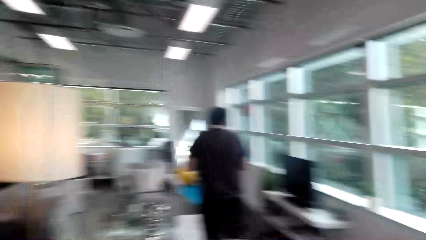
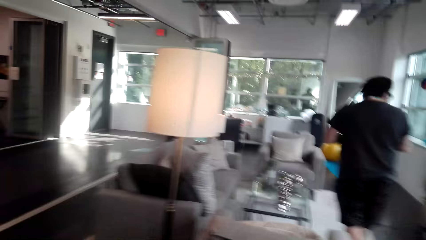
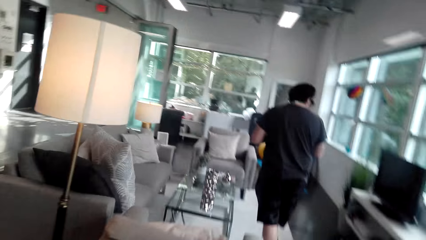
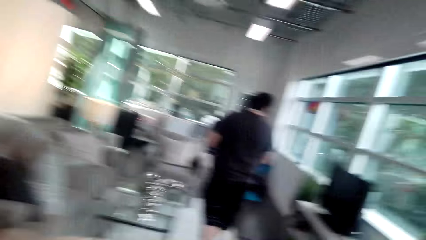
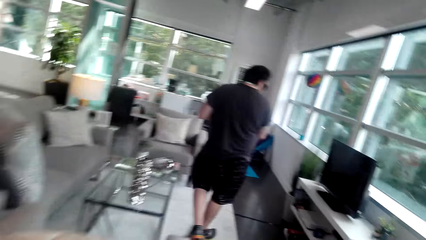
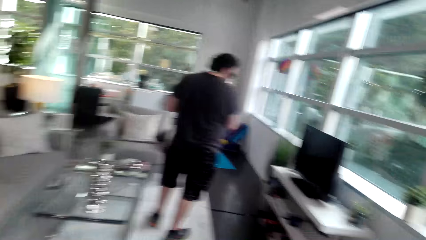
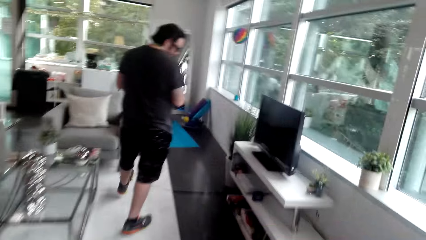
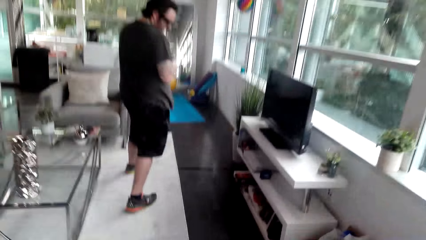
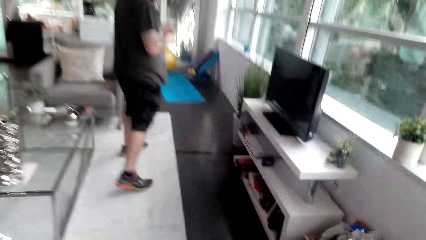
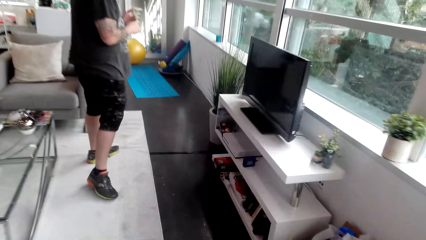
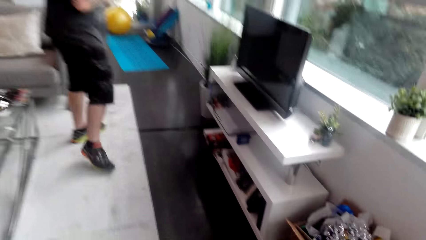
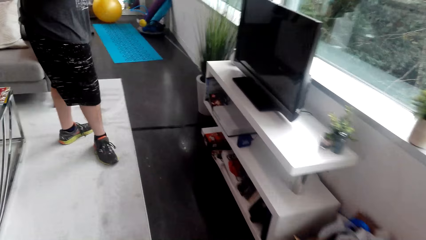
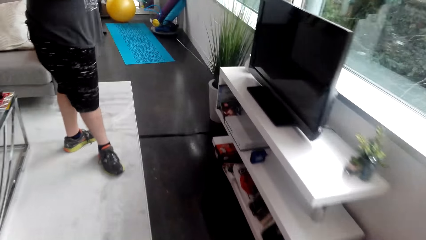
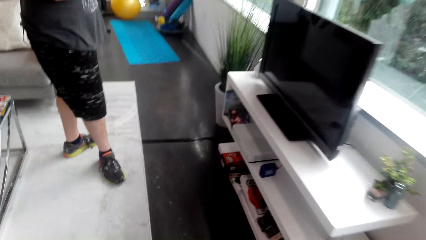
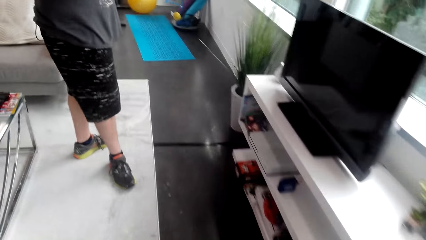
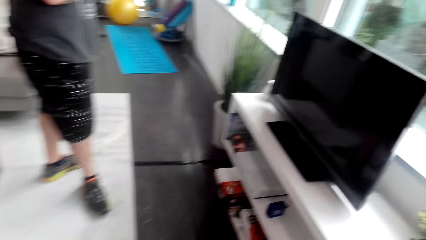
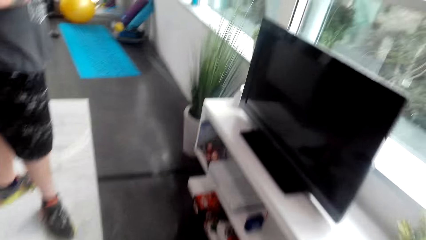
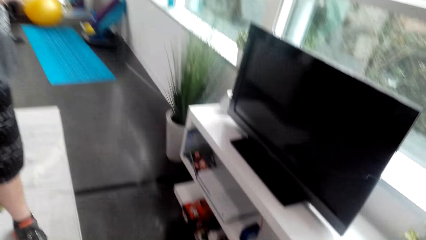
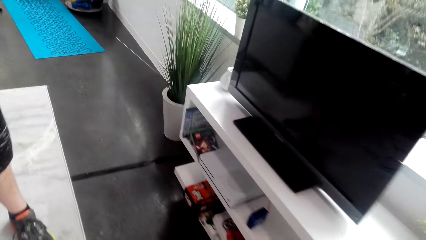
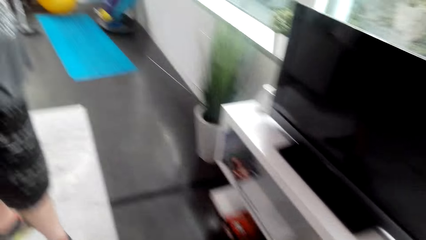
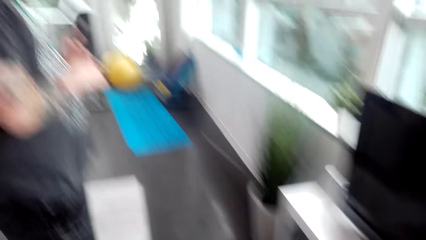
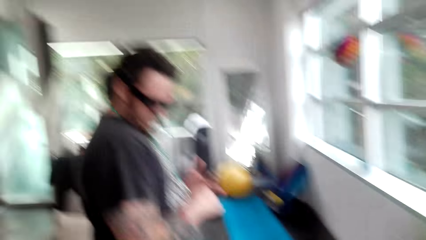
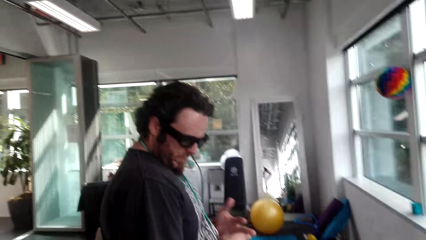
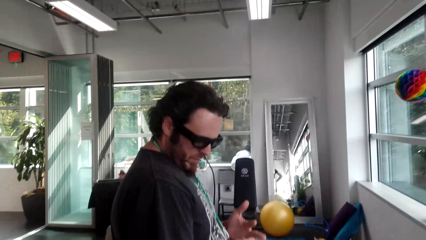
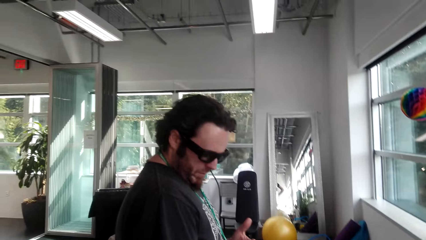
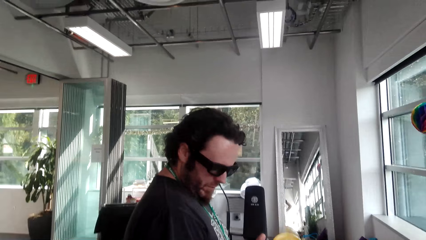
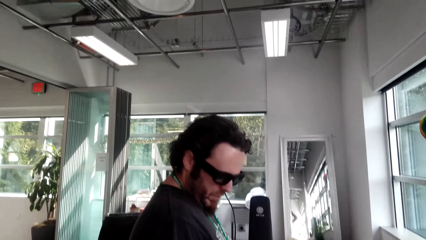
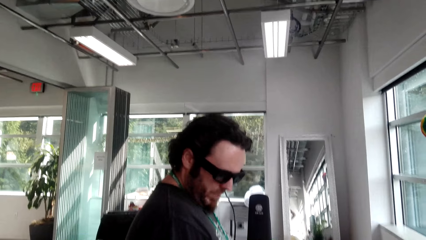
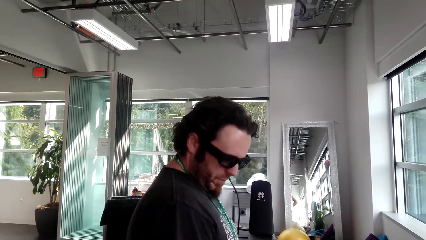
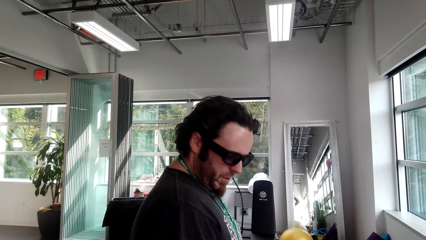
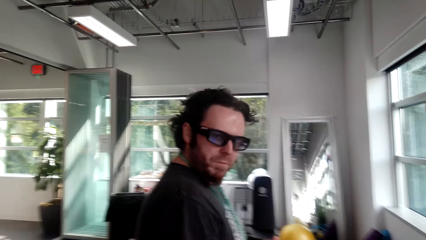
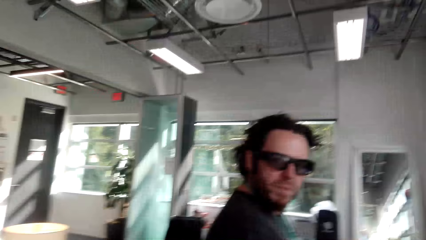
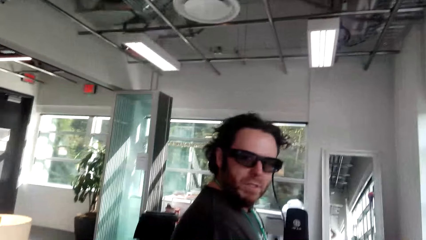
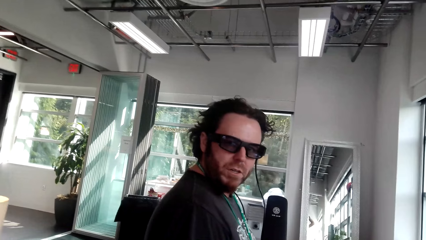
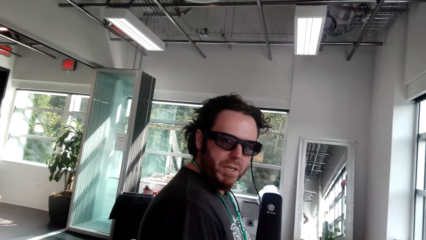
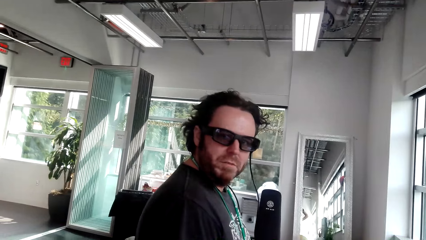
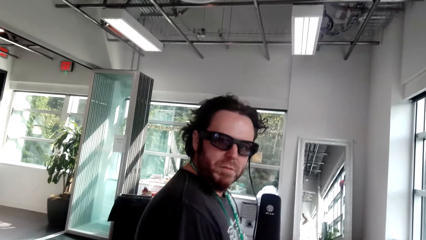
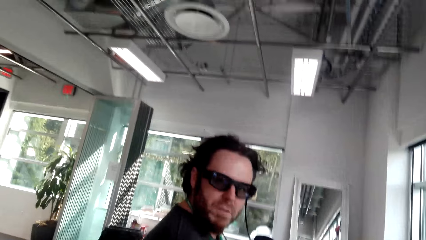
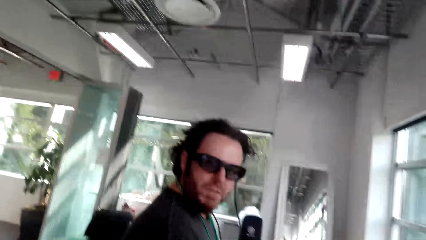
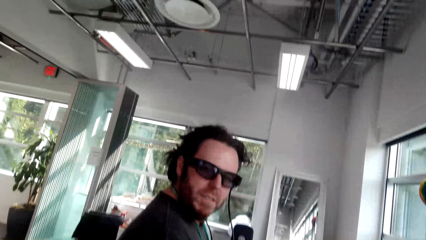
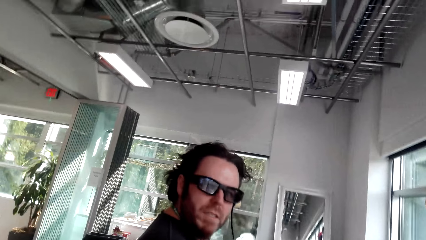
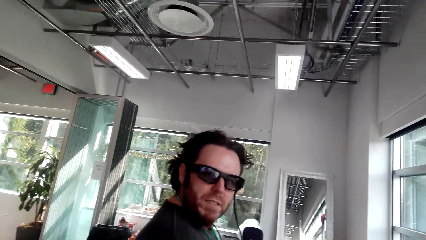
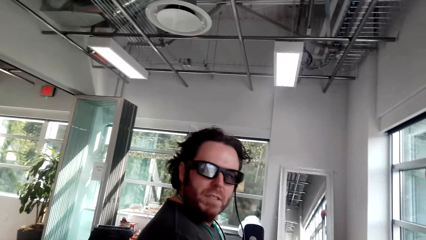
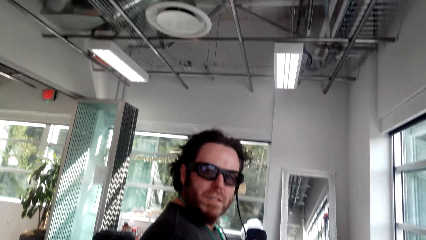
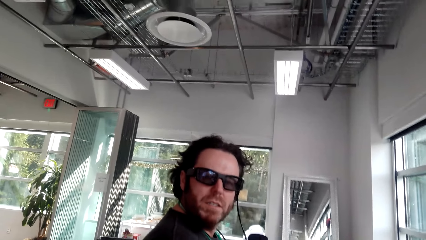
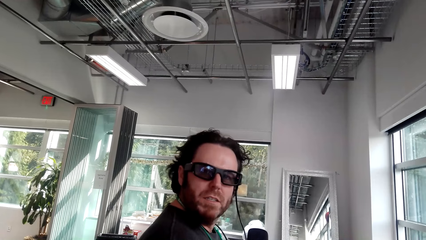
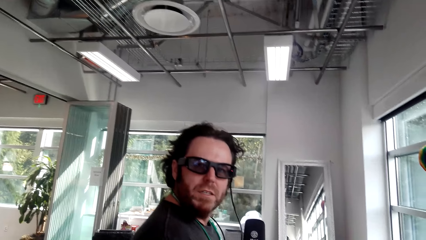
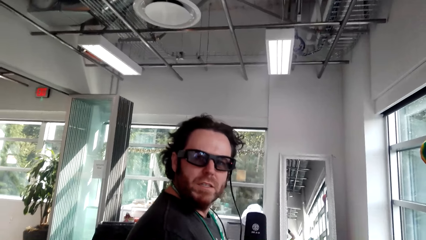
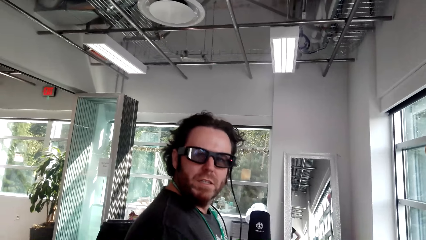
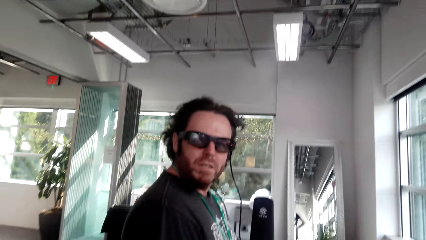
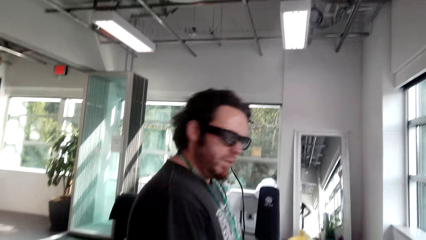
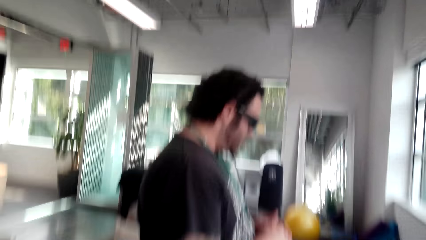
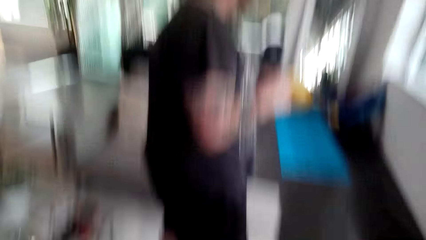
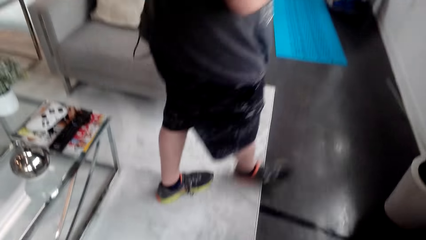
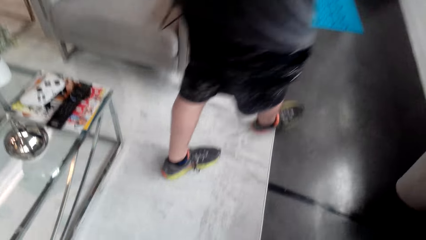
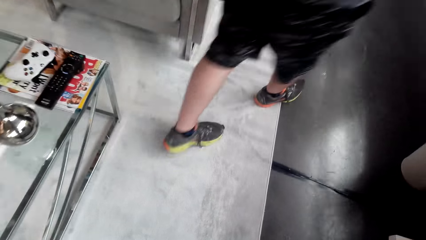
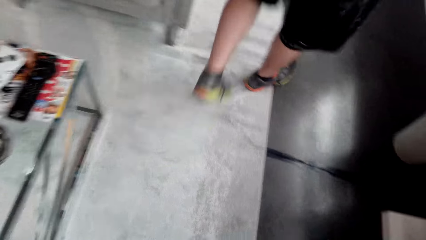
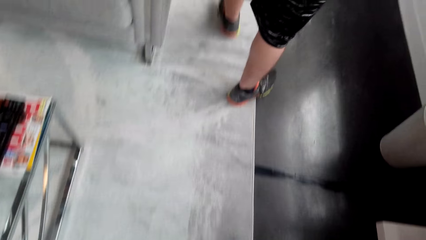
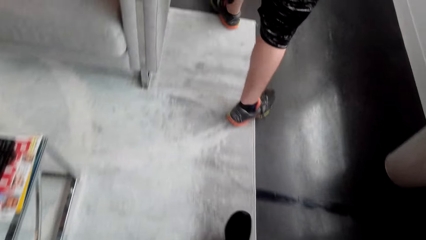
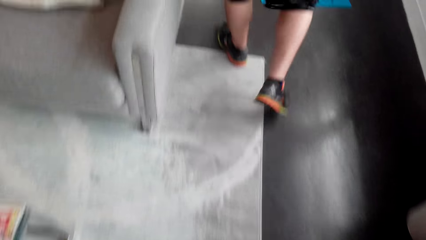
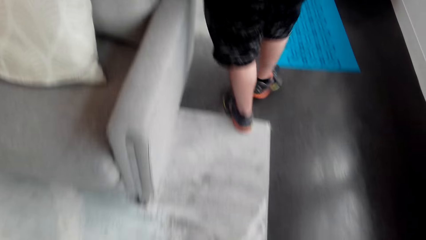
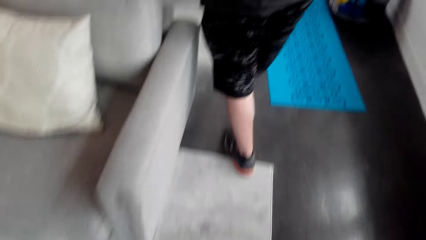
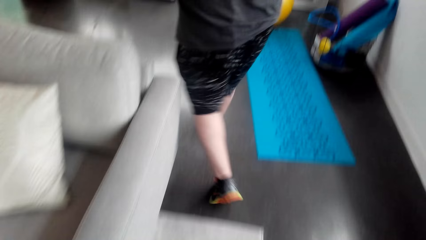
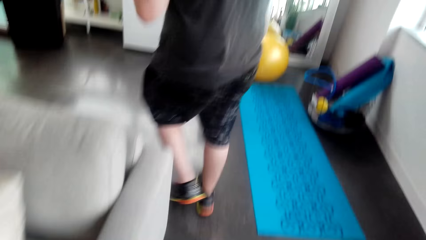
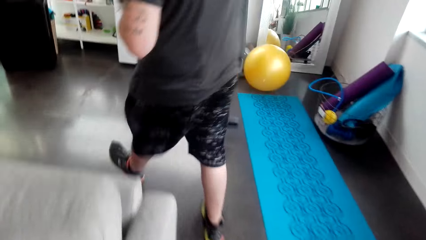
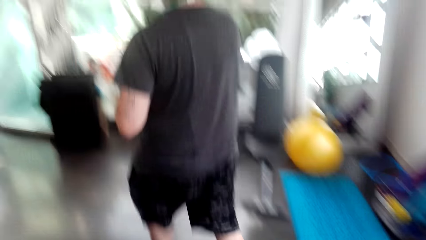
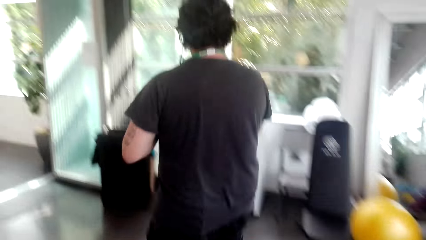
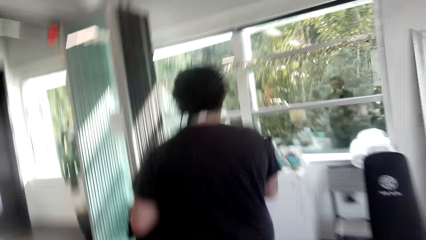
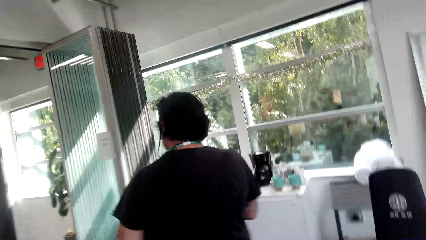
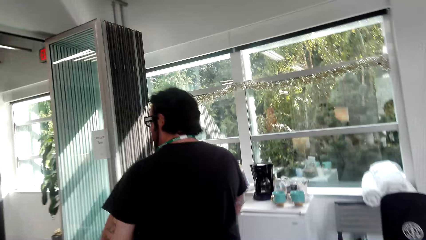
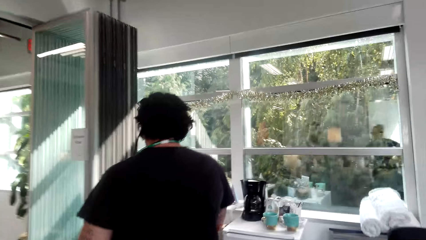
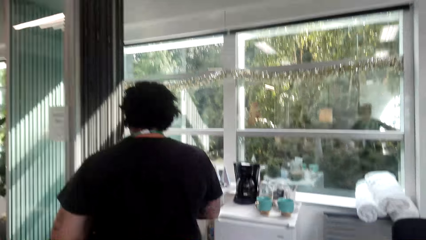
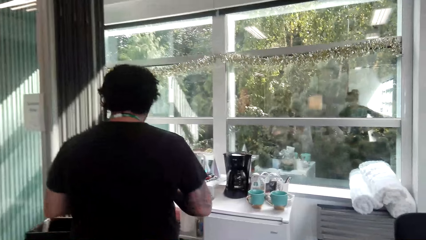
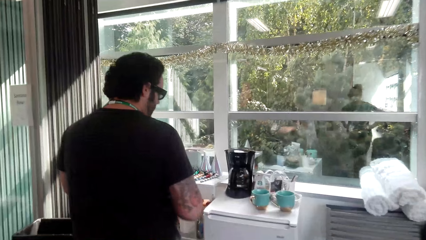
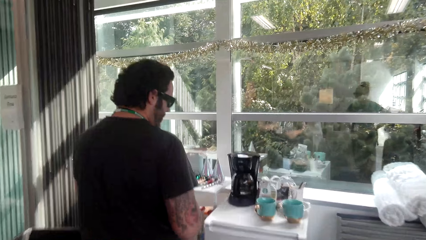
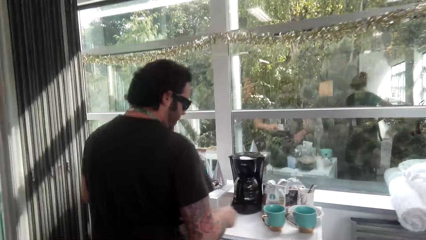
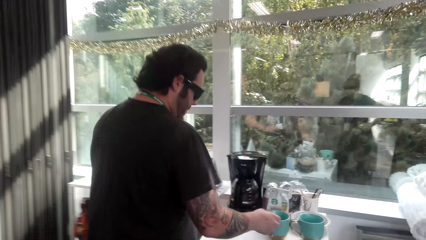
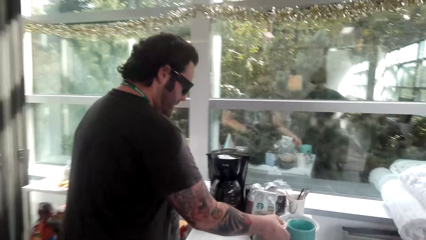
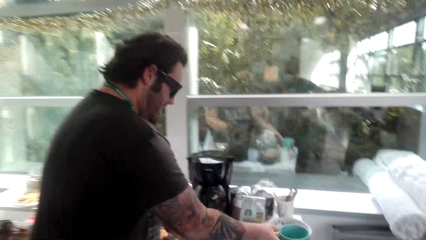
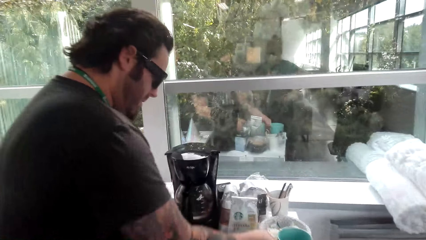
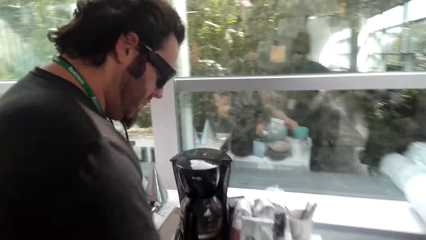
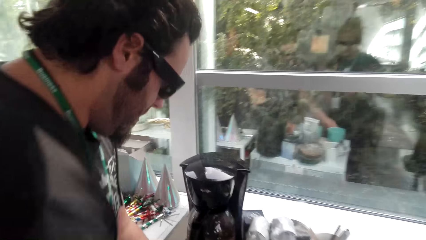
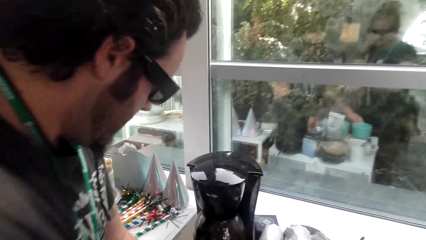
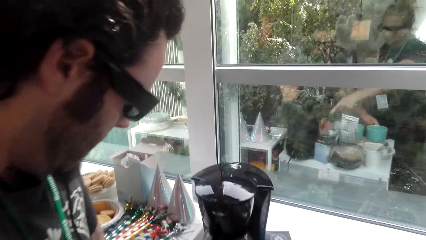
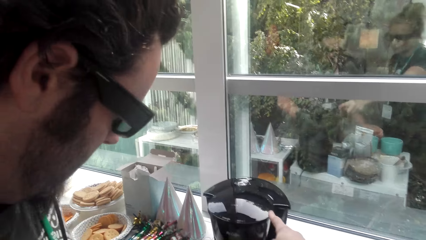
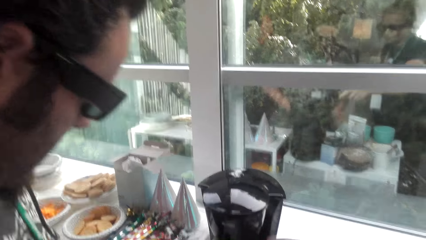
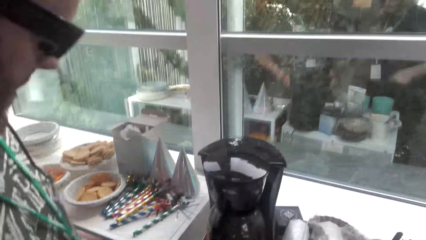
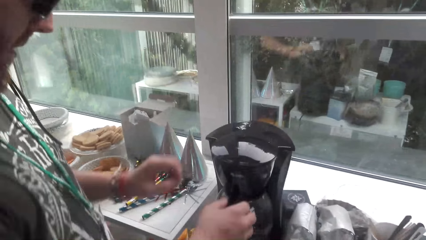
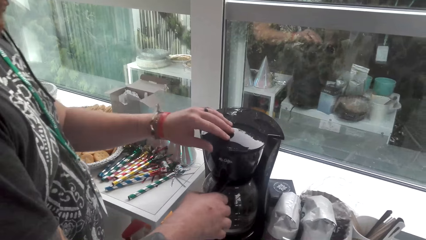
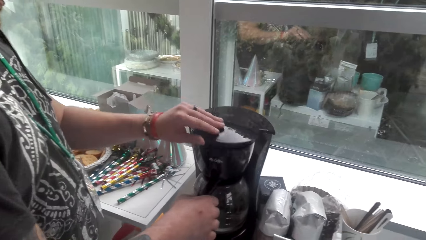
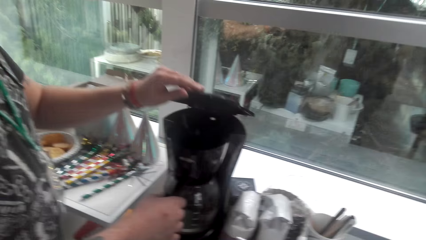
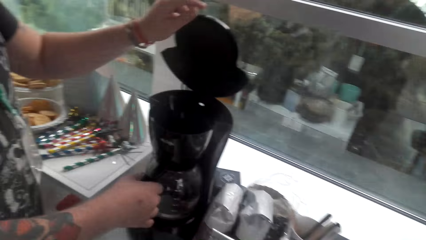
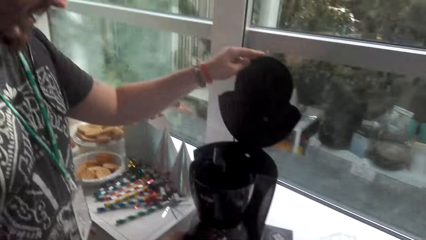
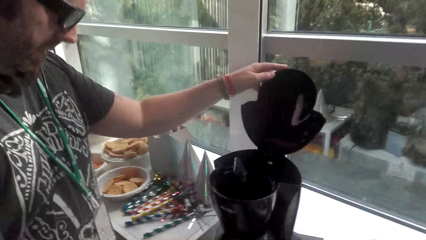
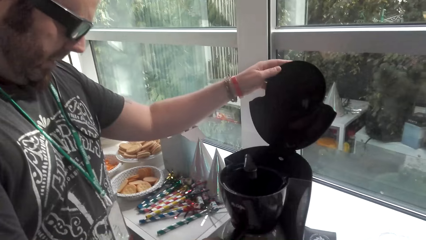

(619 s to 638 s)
The camera wearer converses with a man. The man moves around and converses with the camera wearer. The camera wearer converses with the man. The man converses with the camera wearer. The camera wearer looks at the man. They converse with the man. The man walks around the house. The camera wearer looks down. They walk around the house. The man holds mugs, picks up the cup and opens the coffee machine.
